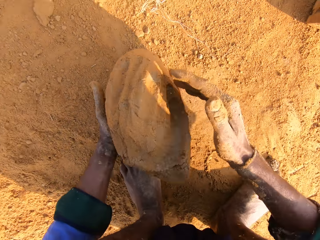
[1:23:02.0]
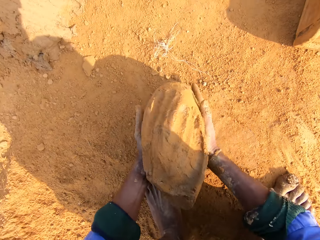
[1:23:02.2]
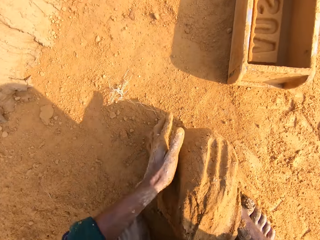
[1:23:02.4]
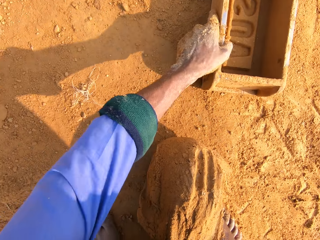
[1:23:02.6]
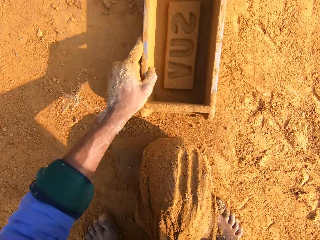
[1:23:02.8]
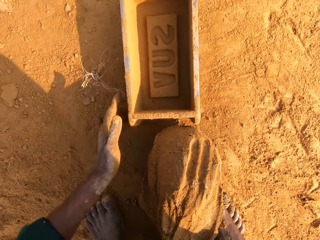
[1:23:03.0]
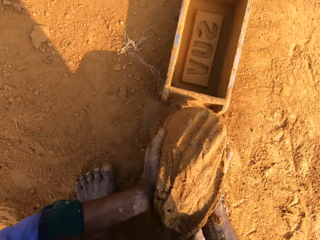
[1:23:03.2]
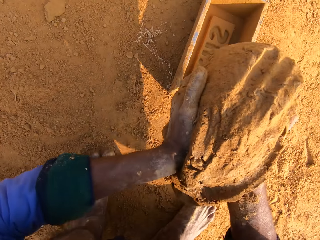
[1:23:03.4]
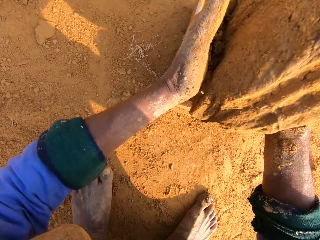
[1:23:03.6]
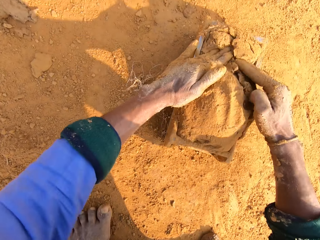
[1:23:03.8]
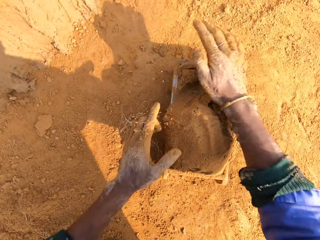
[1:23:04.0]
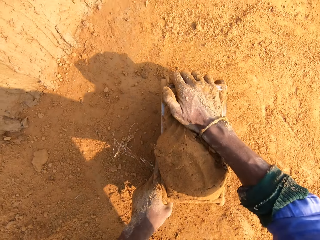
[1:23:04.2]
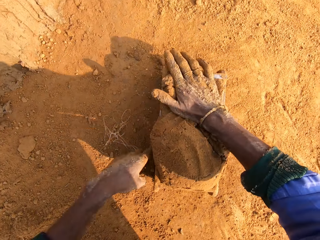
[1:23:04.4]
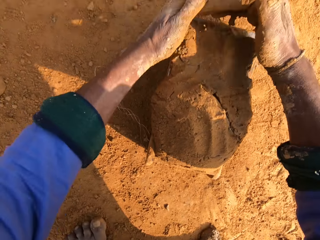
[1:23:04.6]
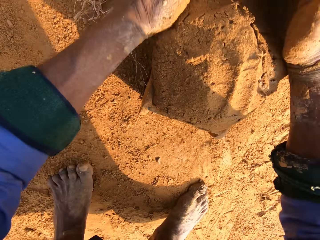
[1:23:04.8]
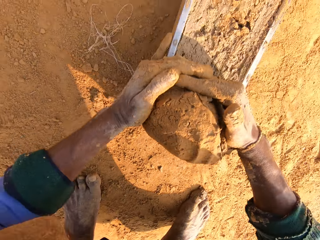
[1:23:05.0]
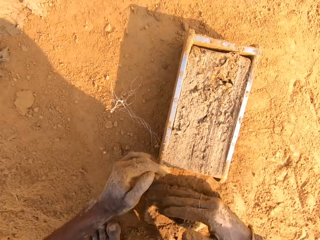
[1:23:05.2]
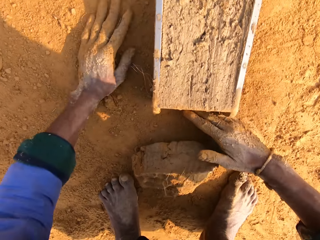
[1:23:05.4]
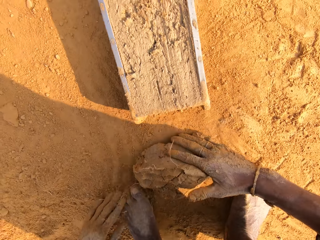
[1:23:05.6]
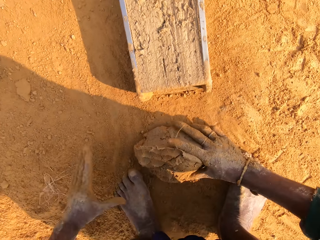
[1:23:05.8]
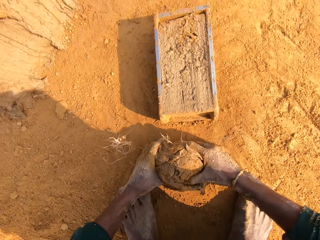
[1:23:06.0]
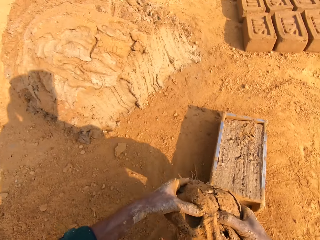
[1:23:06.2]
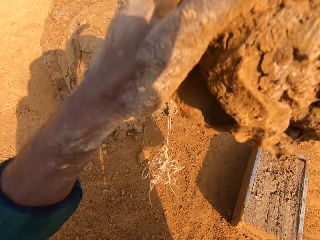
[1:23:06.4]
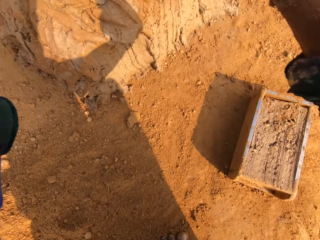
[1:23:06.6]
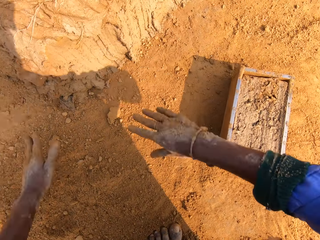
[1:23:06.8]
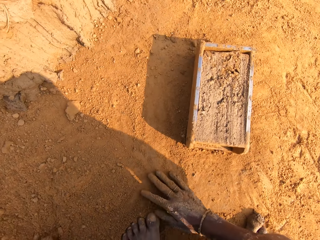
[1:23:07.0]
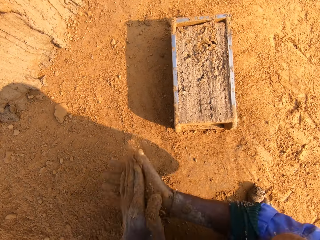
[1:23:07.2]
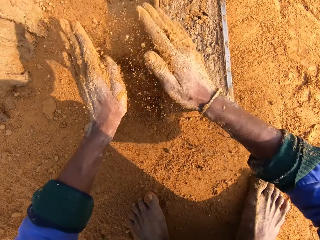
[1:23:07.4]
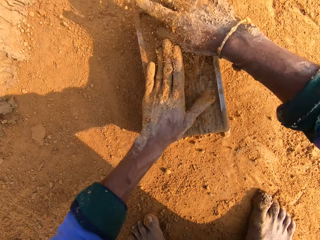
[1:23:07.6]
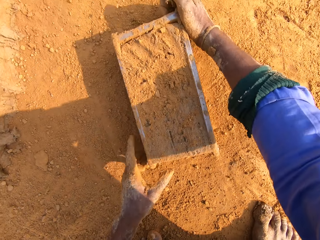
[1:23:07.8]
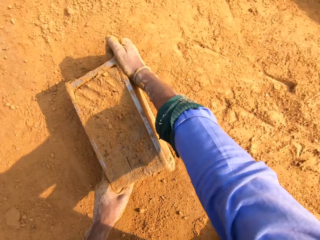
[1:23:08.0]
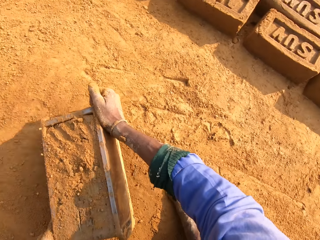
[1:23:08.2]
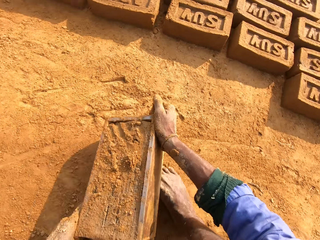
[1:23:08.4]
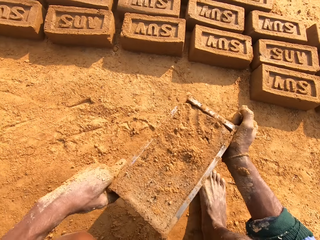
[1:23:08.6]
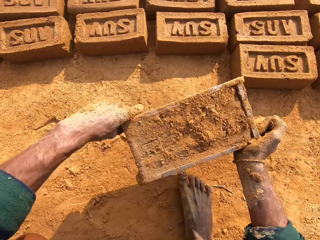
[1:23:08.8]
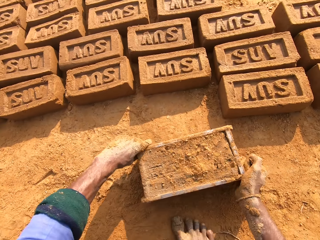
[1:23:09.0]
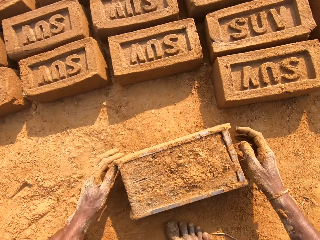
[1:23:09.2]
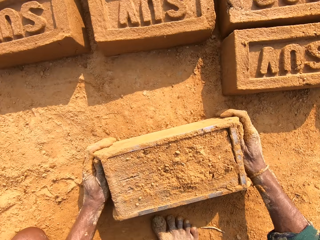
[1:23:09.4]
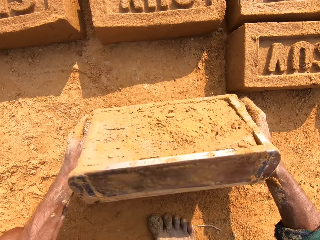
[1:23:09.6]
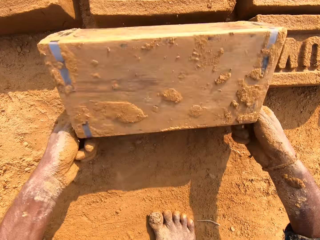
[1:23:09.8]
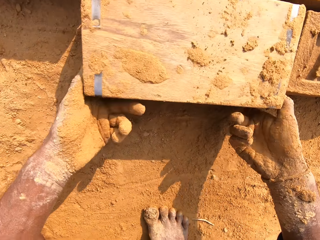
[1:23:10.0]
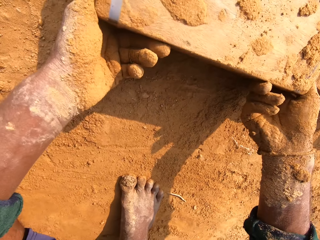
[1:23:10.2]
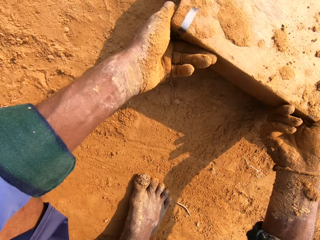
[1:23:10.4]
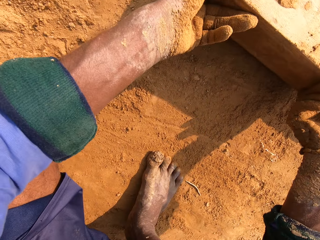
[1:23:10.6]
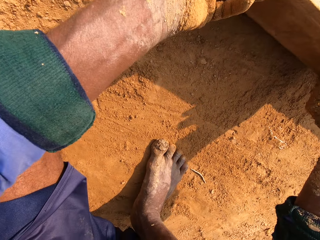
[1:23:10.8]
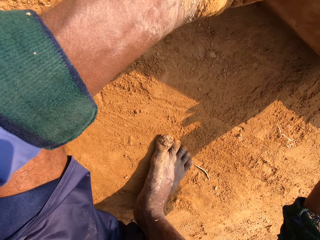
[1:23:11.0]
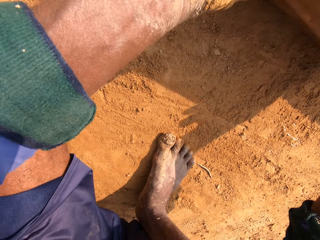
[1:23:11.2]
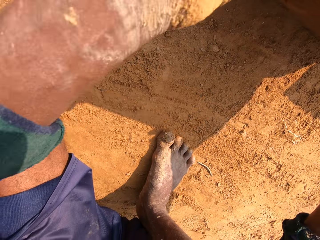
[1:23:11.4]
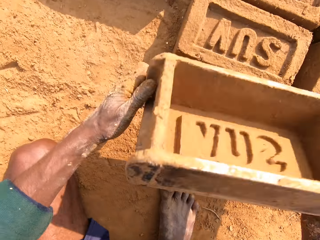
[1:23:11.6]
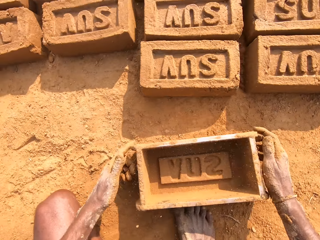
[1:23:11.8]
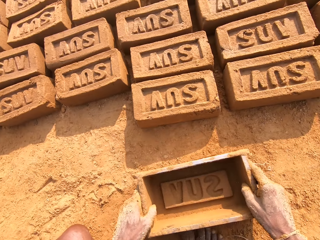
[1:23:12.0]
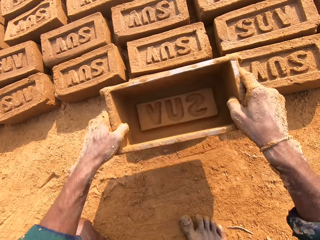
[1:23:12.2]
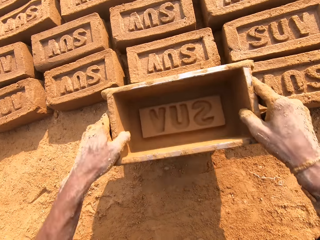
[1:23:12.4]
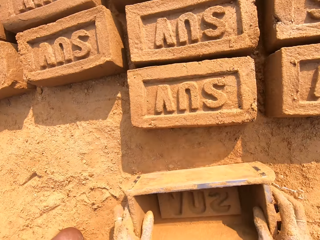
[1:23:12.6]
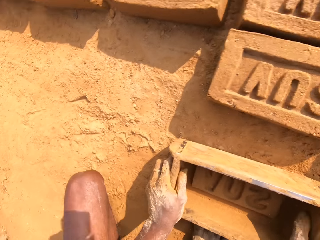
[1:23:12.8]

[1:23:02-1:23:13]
The camera wearer puts the clay in the brick mold. They remove excess clay. They put back the clay. They put sand on the clay mold. They put the clay brick on the ground.

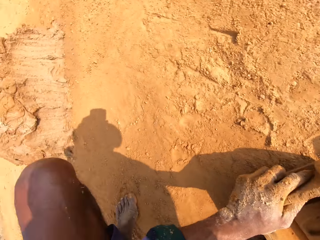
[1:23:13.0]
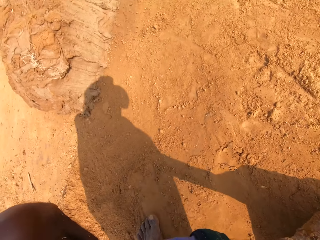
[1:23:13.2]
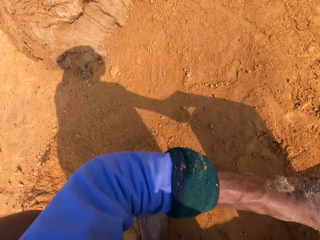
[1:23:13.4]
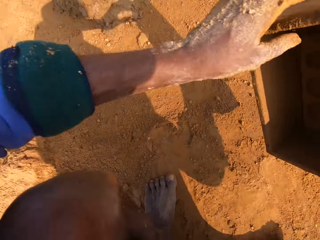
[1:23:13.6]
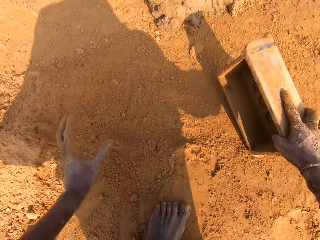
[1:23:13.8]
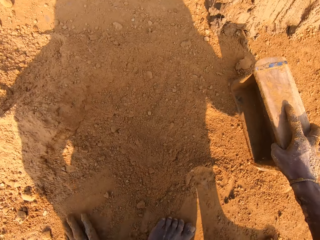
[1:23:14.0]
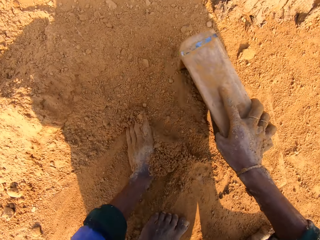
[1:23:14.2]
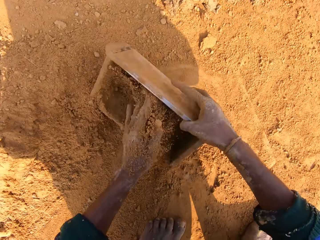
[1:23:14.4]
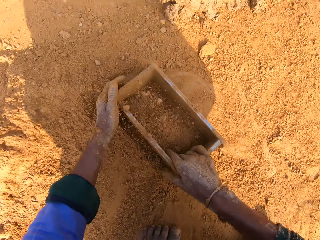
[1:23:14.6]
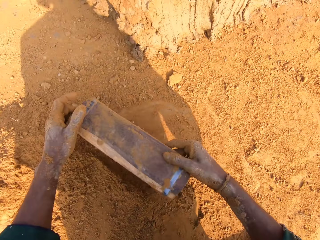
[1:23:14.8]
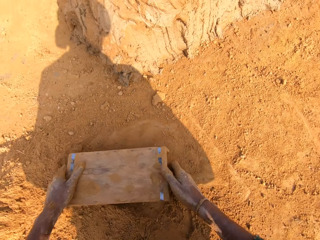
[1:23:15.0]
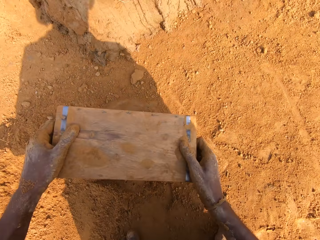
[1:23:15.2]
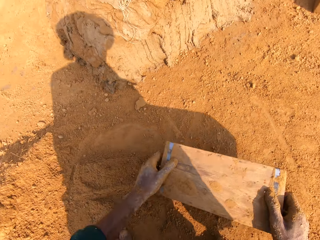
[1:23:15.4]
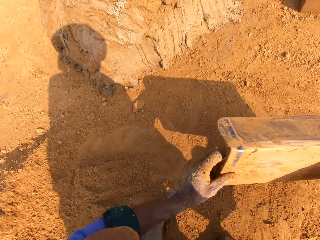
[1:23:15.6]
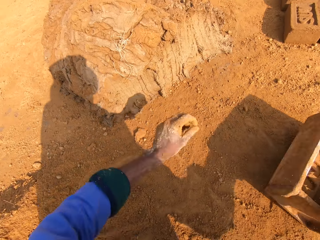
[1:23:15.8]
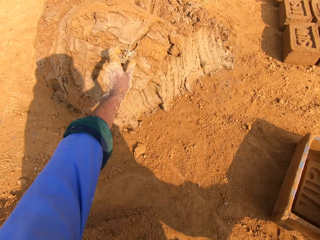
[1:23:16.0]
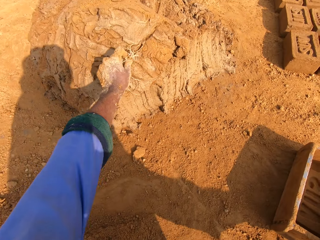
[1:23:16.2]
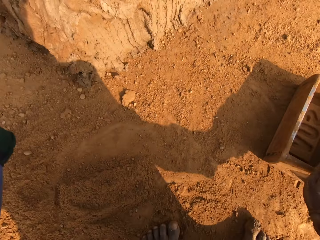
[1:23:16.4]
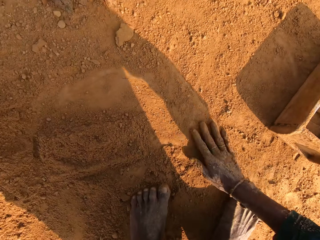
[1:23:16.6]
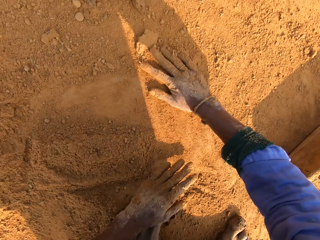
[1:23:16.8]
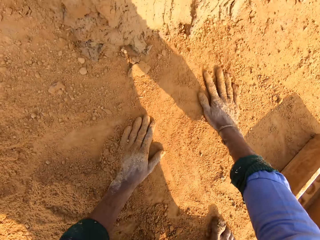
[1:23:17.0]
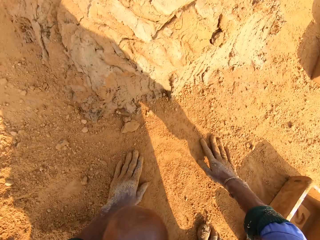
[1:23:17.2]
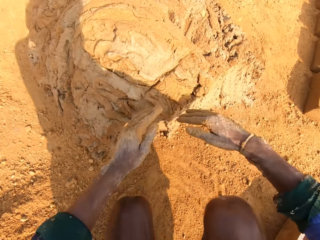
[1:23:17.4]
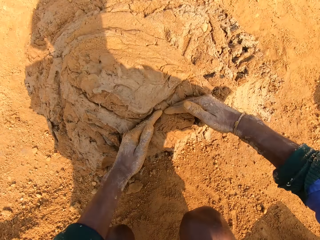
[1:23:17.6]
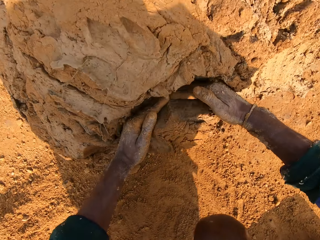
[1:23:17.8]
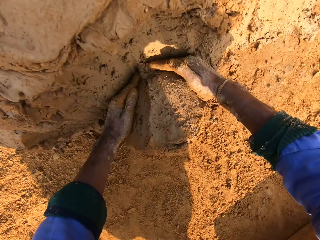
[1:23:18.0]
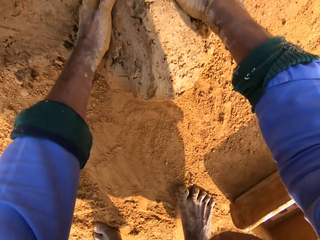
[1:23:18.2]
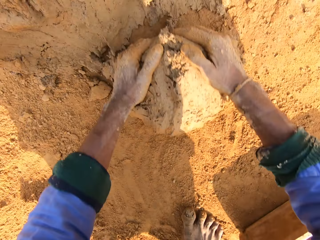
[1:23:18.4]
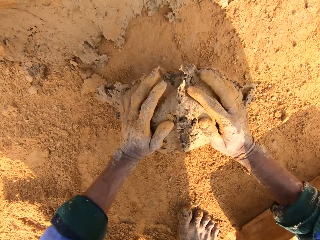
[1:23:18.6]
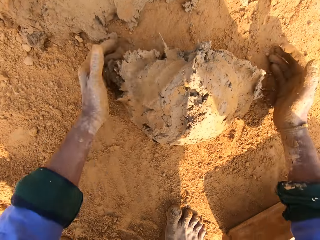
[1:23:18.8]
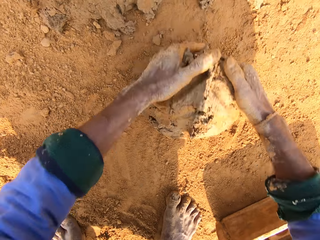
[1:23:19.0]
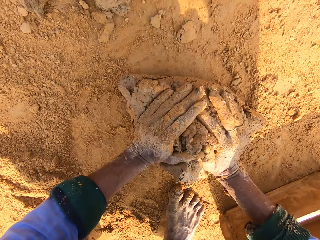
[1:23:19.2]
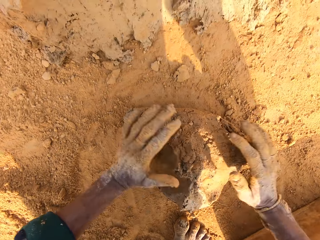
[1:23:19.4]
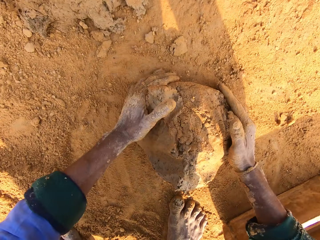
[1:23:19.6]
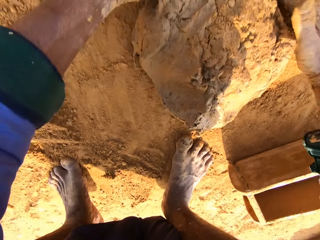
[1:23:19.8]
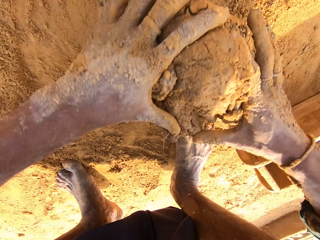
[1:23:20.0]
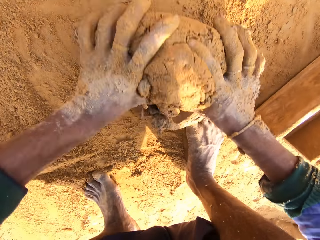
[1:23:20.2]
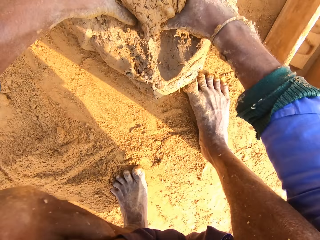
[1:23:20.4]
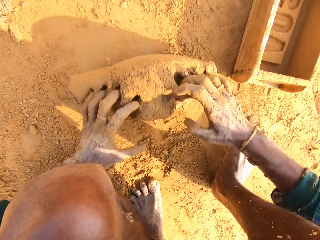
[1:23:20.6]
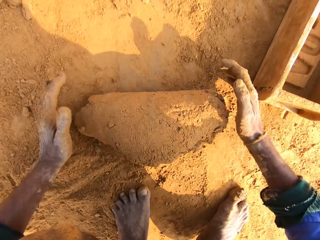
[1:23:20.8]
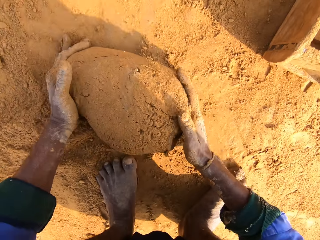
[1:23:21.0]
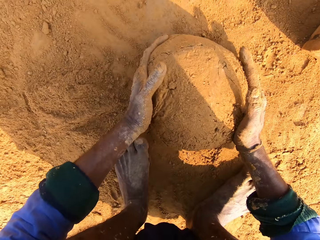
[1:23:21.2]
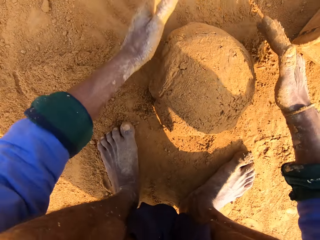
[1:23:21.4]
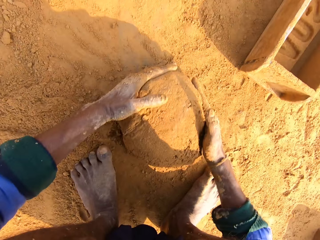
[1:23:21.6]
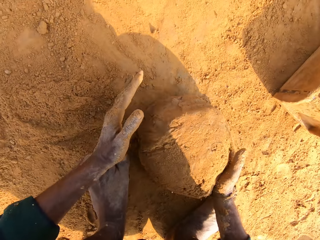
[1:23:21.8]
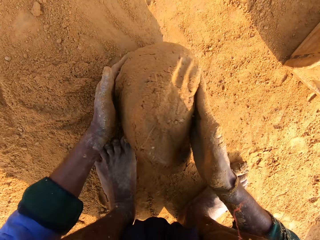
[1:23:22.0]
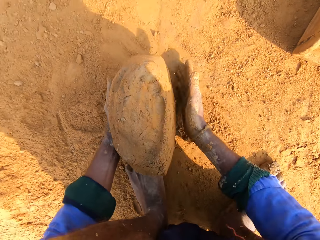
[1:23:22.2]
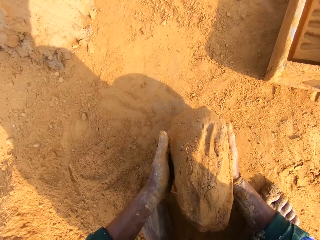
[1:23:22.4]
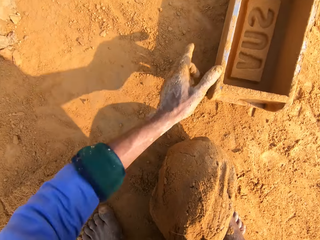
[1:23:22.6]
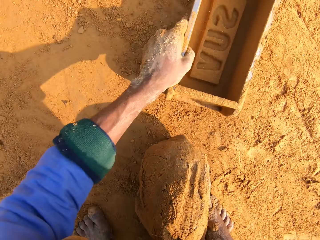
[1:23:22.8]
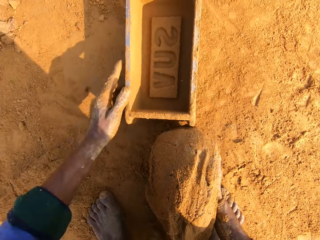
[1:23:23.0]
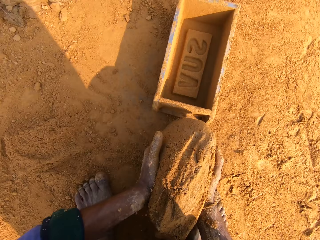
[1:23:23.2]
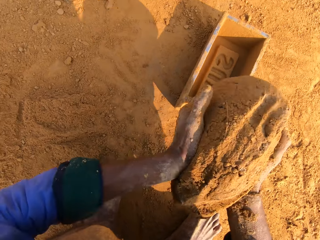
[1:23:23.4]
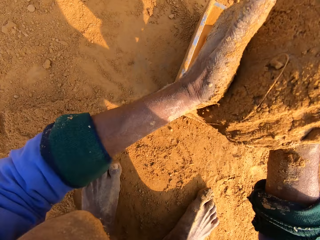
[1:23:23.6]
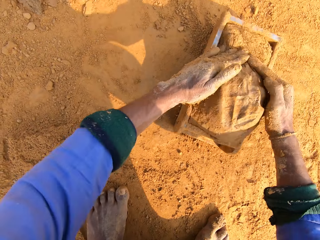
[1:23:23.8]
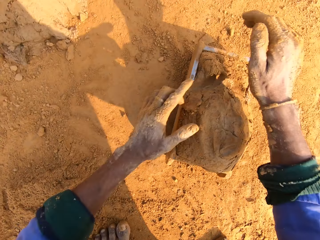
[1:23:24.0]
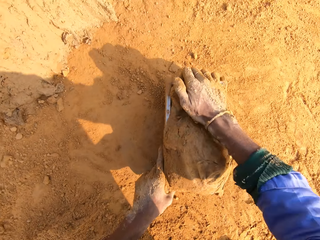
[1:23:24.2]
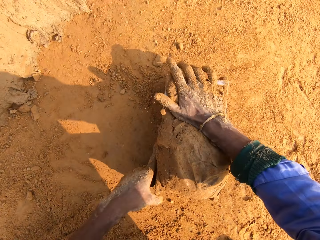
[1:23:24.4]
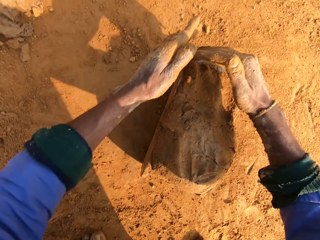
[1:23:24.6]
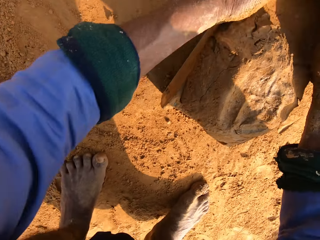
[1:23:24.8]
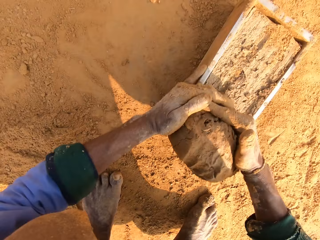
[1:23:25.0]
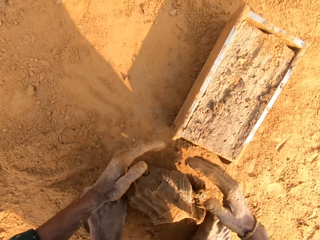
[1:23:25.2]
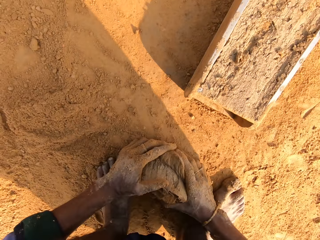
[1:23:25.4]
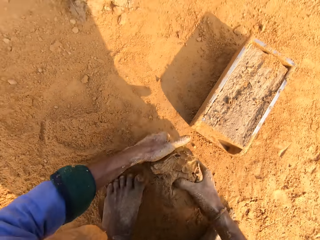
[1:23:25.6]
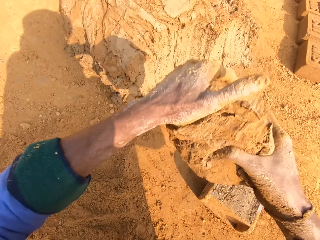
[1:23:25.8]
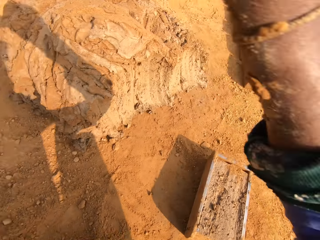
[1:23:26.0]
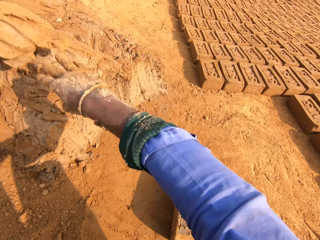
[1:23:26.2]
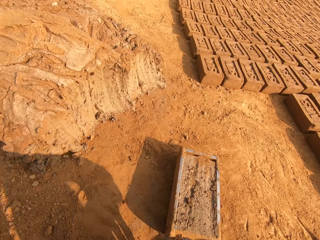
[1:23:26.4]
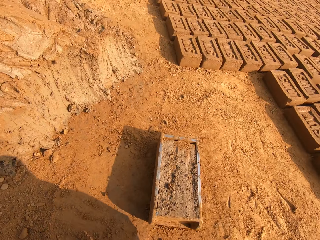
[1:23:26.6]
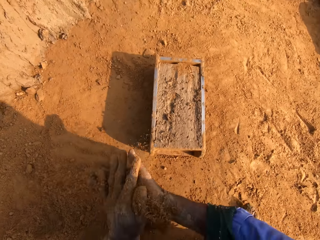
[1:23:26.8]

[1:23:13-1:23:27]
The camera wearer puts sand into the clay mold and removes sand from the clay mold. They cut the clay with hands. They scoop the clay and roll the clay. They put the clay in the brick mold. They remove excess clay. They put back the clay.
